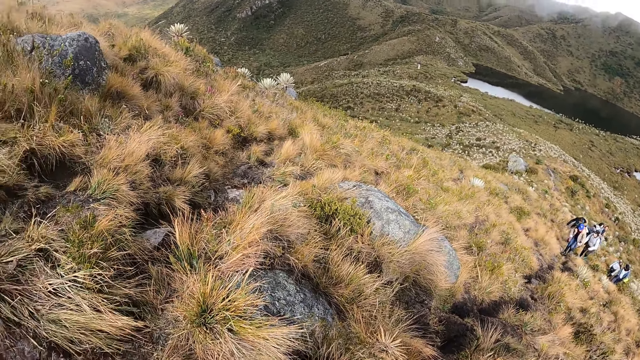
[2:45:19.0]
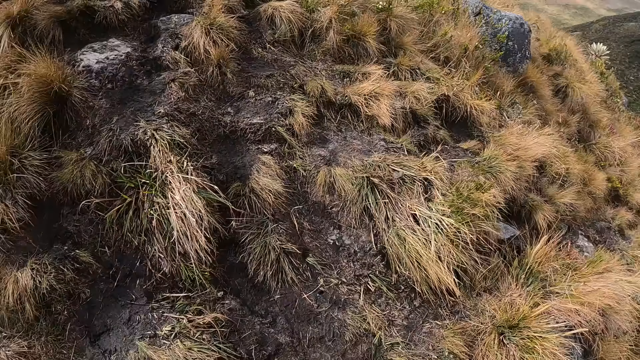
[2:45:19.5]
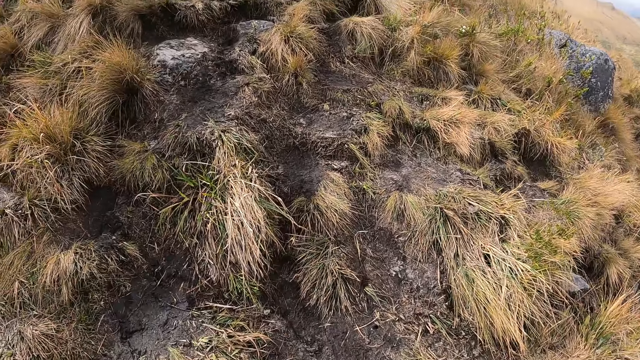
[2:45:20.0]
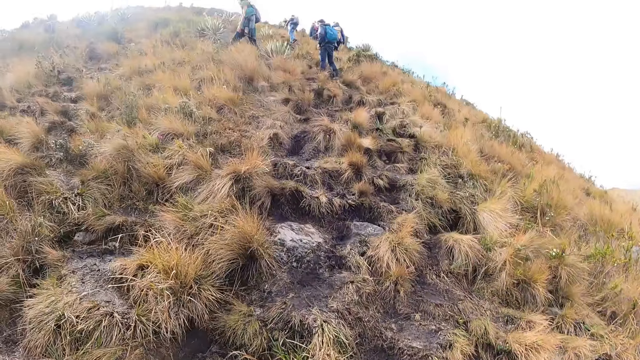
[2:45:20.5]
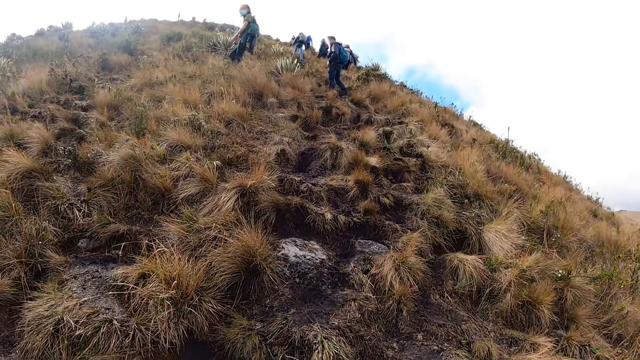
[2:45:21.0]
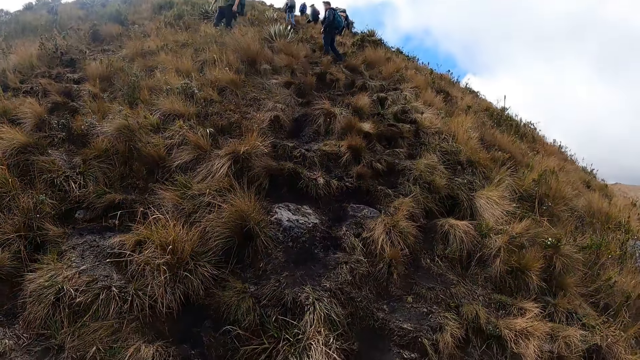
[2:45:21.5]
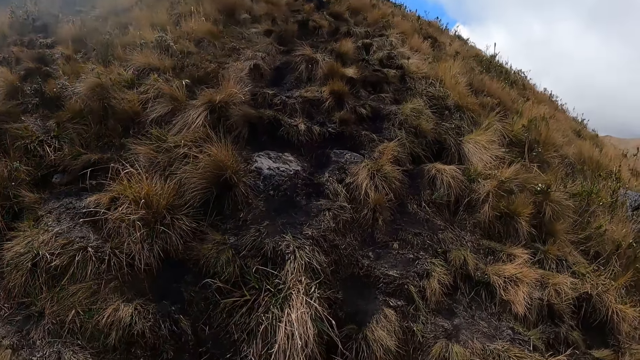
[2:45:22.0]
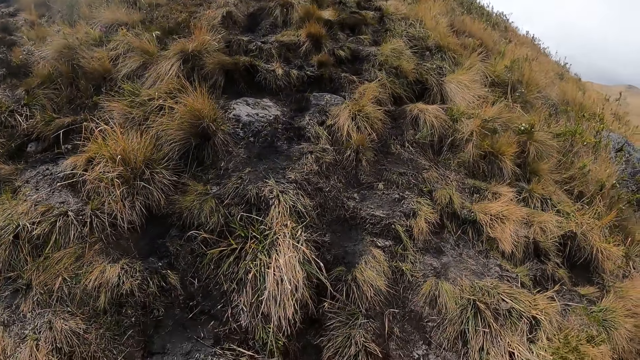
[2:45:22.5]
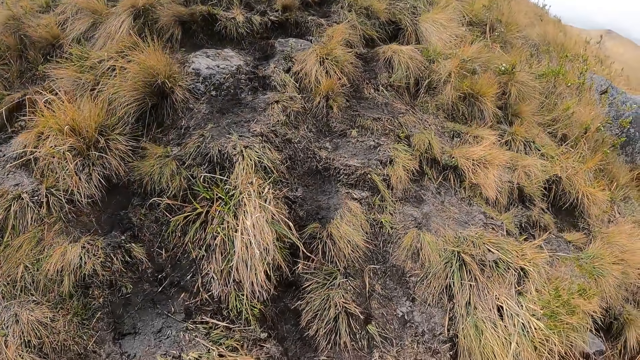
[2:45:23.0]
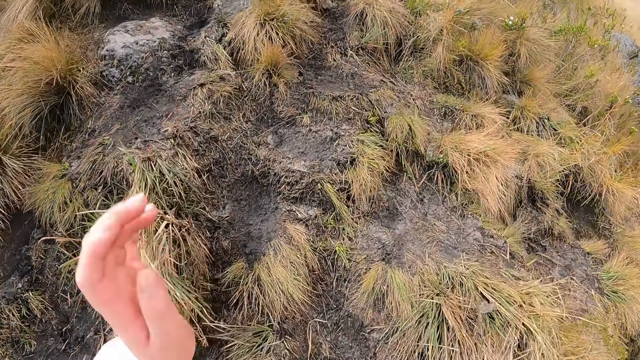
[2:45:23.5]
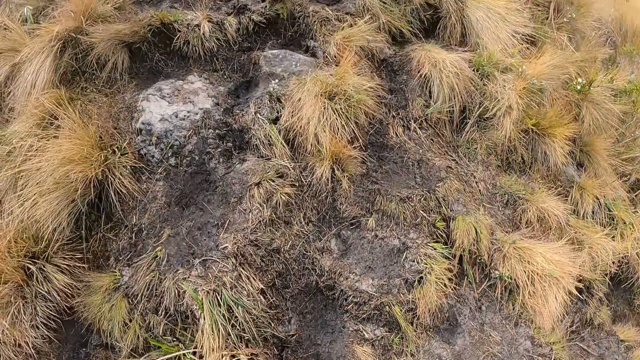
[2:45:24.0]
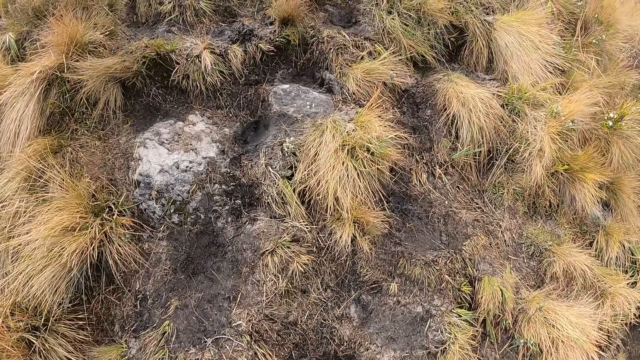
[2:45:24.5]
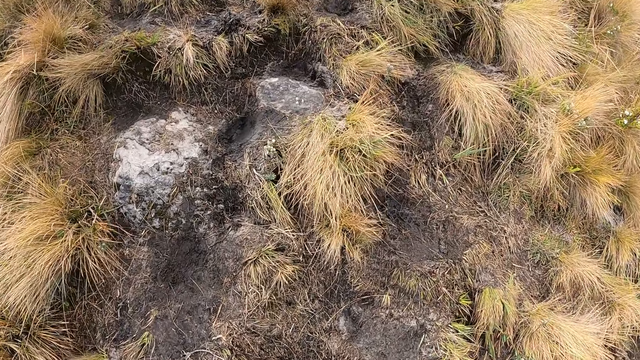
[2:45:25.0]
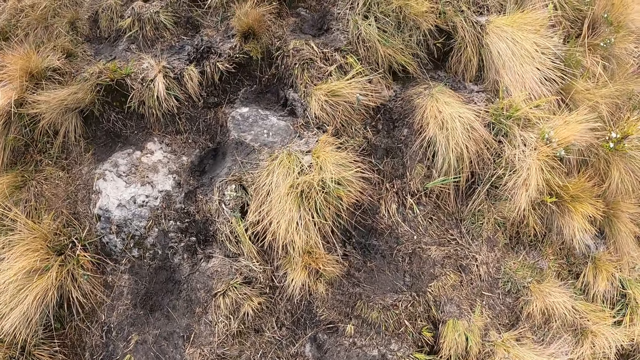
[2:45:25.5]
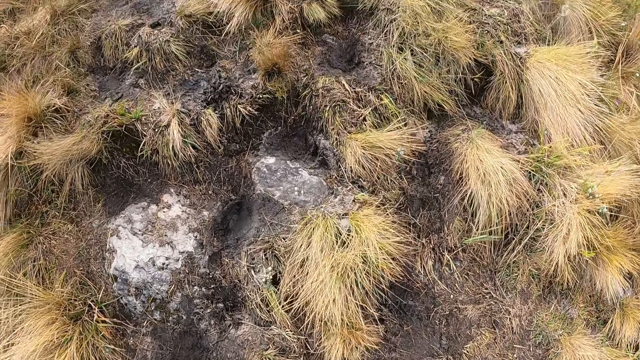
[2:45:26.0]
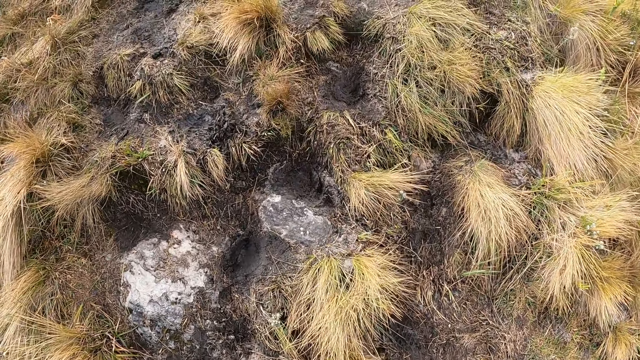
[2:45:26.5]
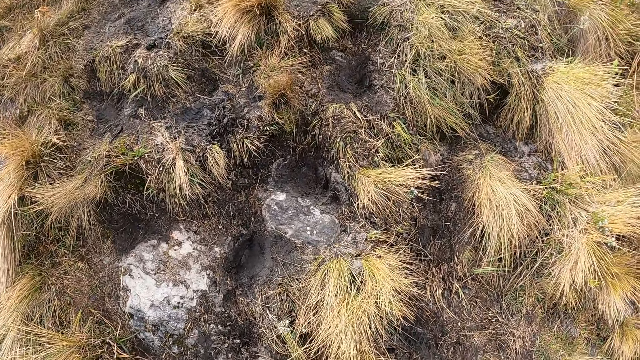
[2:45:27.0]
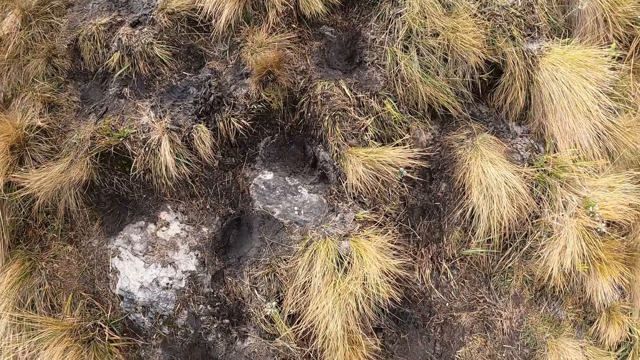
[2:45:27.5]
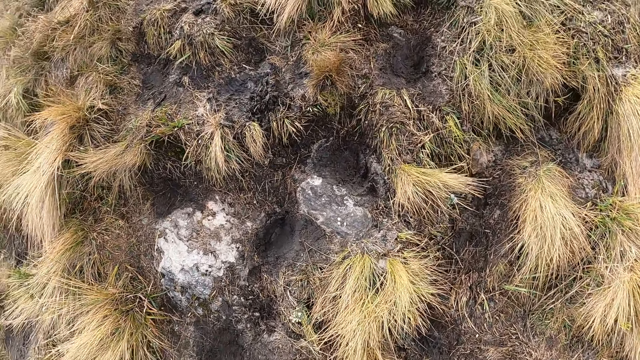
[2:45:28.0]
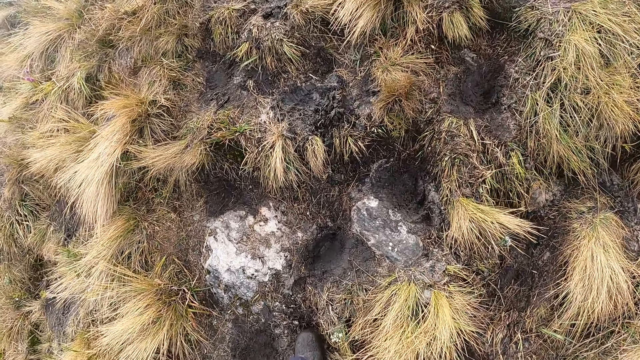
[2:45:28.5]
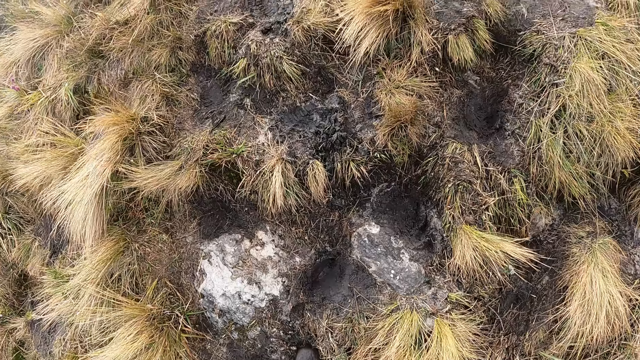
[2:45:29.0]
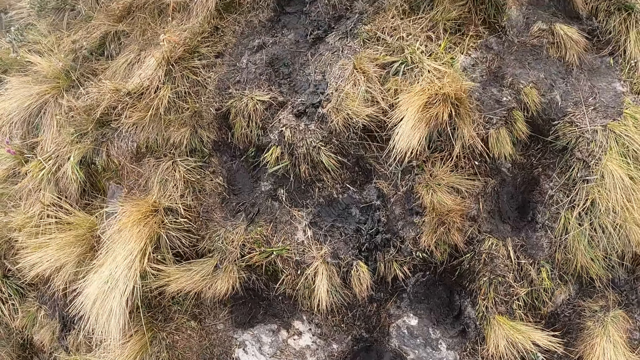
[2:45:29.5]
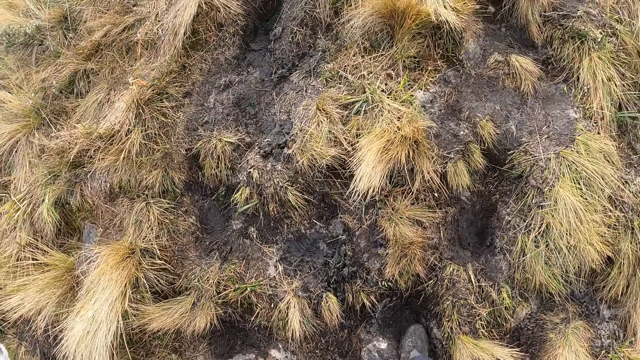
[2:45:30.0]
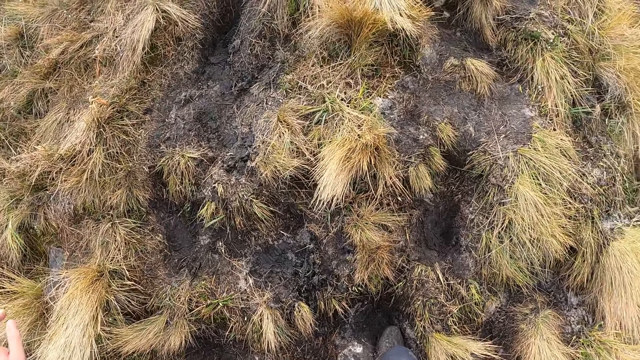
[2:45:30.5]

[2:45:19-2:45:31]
The camera wearer gestures with his left hand. He walks on the field.

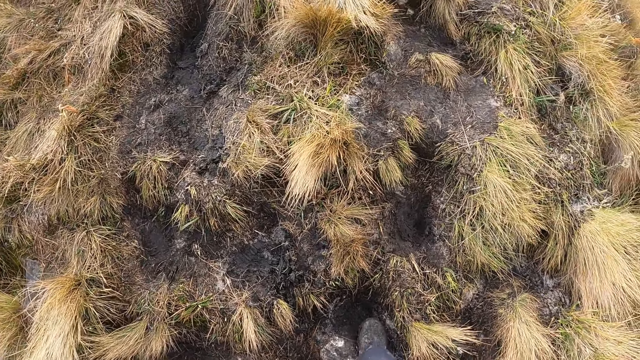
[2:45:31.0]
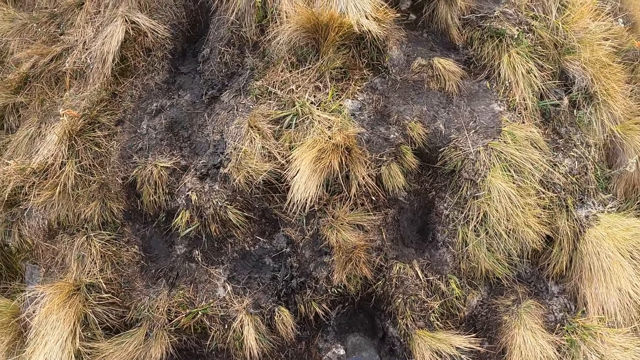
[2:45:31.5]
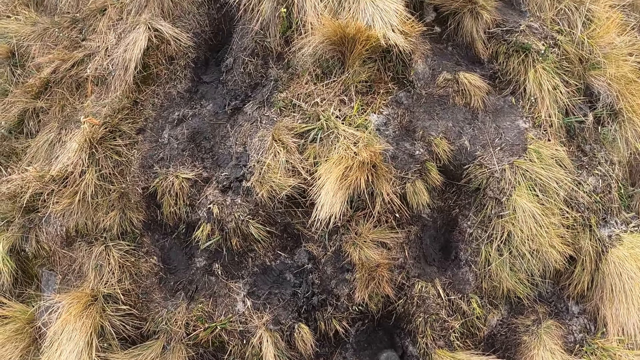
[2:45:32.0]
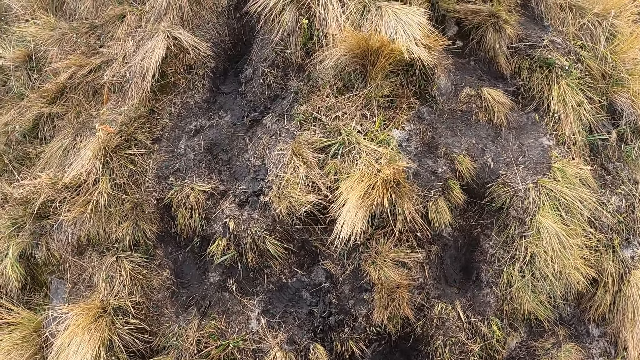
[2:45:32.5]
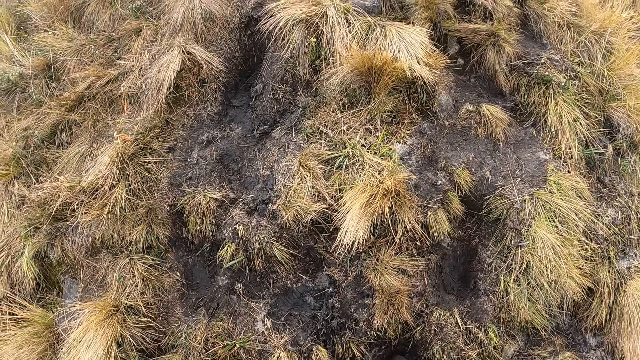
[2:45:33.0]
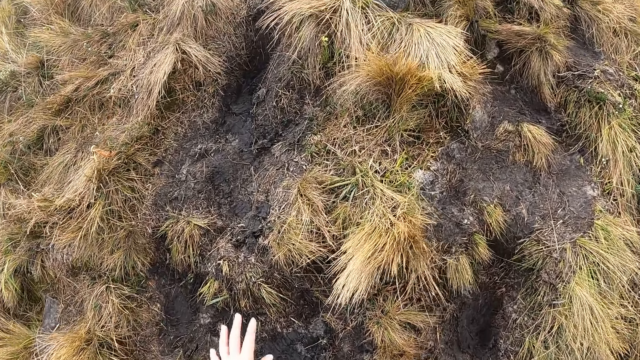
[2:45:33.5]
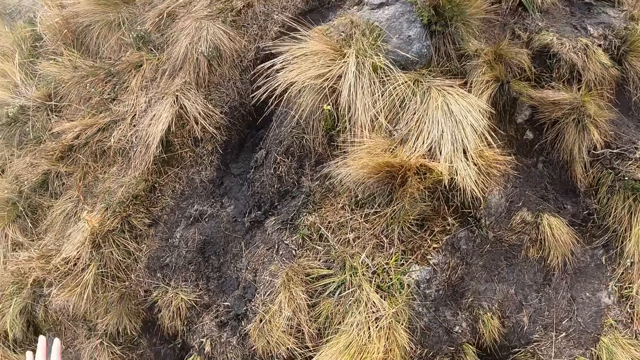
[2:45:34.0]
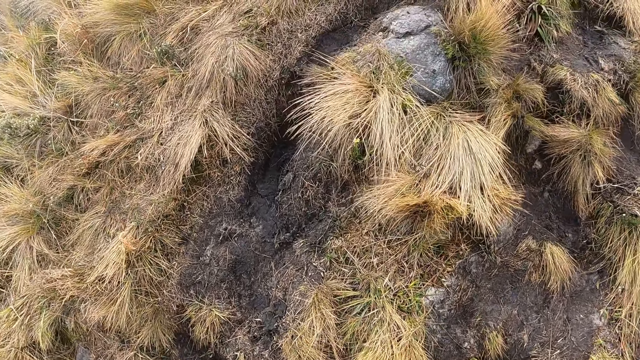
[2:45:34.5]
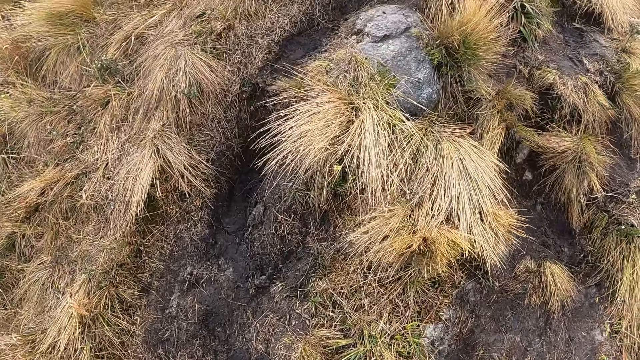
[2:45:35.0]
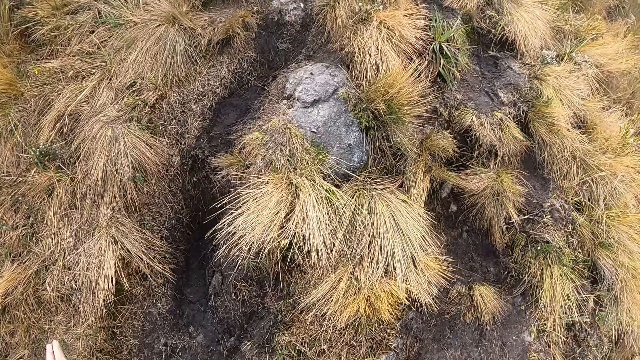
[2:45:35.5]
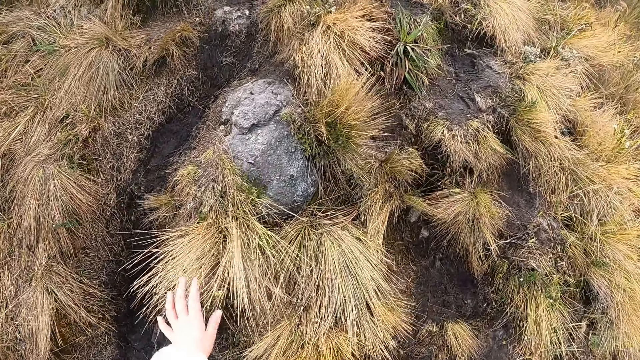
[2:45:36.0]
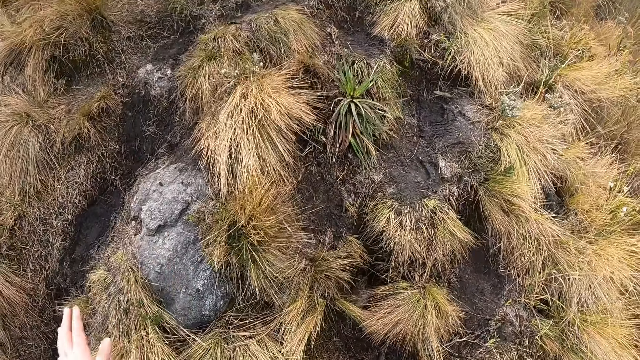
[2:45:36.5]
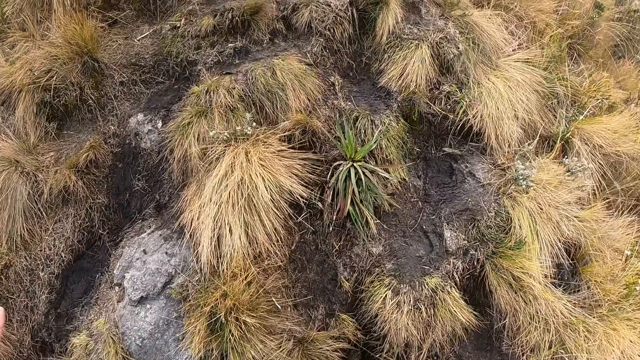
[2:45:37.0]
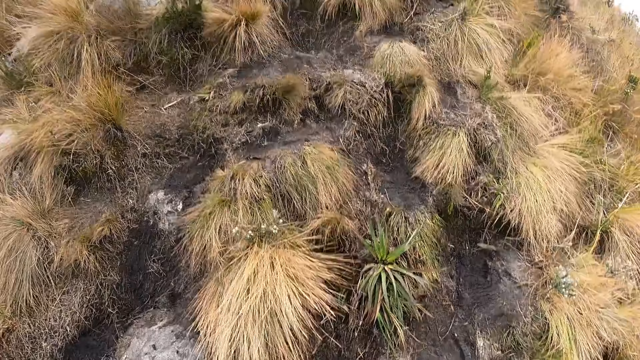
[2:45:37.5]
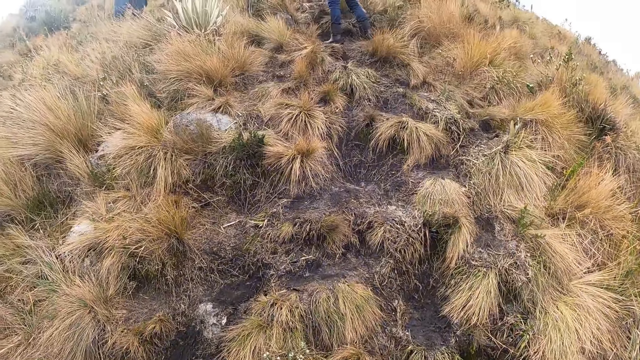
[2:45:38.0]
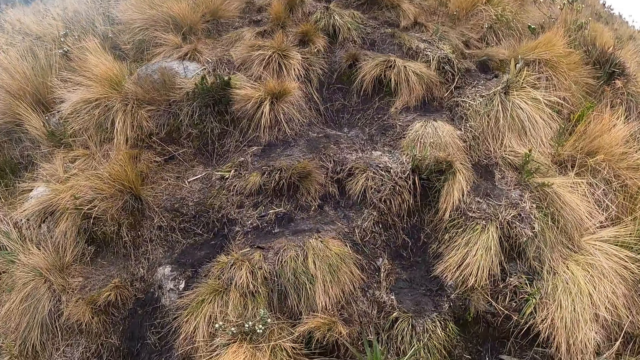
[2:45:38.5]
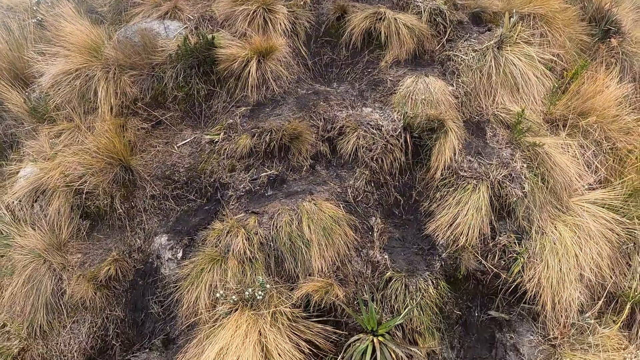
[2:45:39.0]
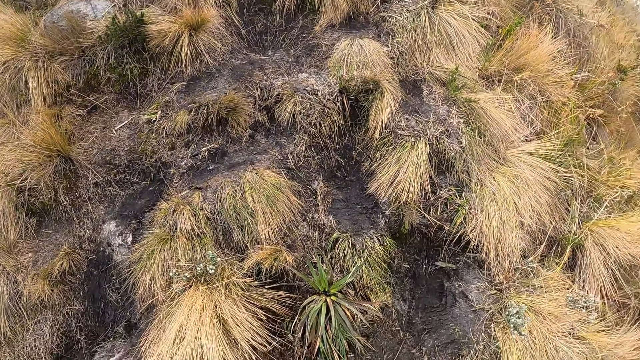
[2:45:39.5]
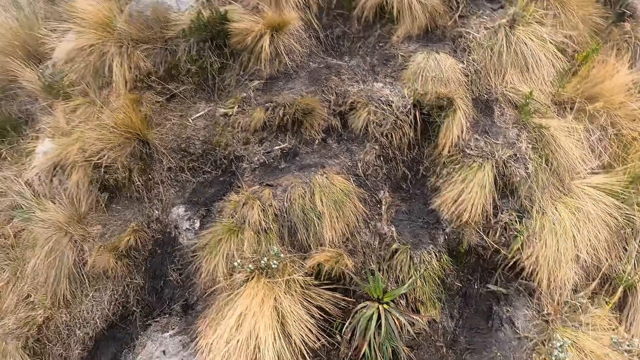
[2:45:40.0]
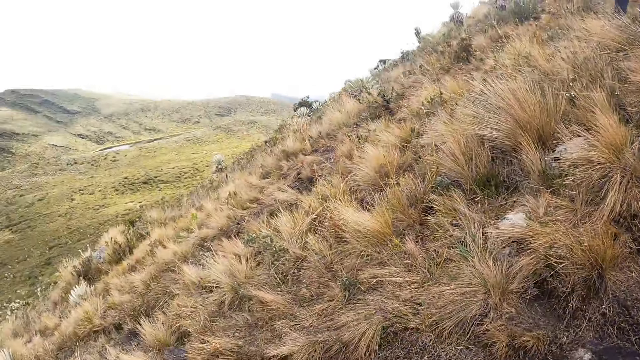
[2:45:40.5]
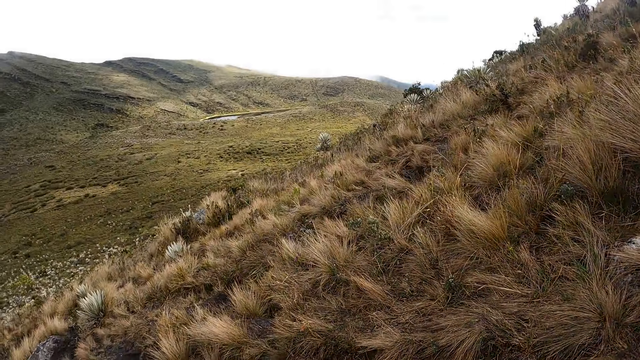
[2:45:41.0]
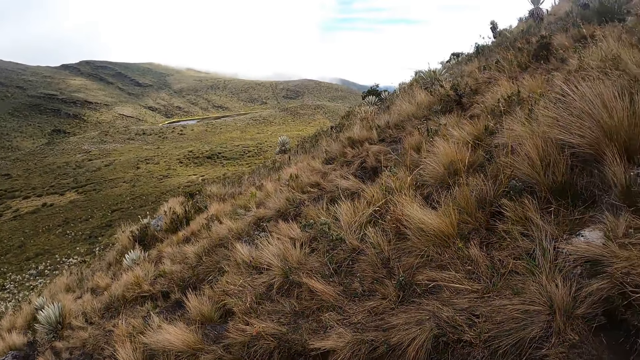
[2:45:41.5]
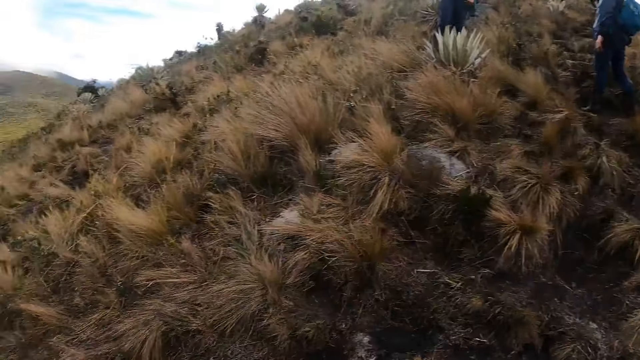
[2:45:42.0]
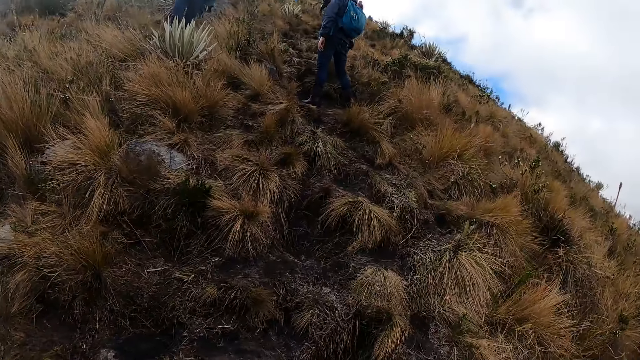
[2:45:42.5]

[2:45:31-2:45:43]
The camera wearer looks around the field.
